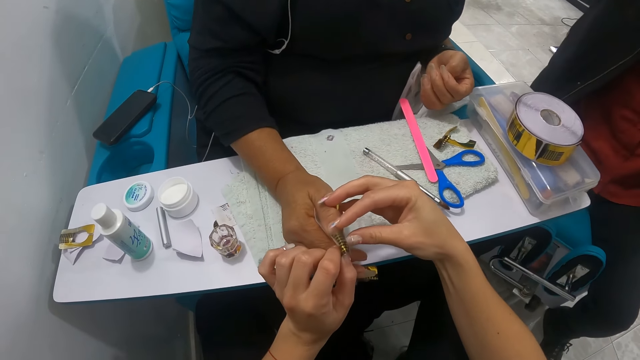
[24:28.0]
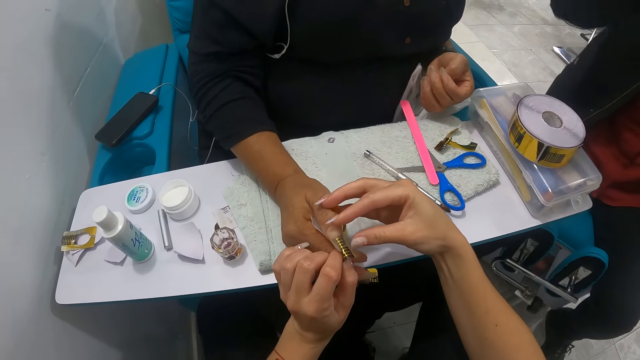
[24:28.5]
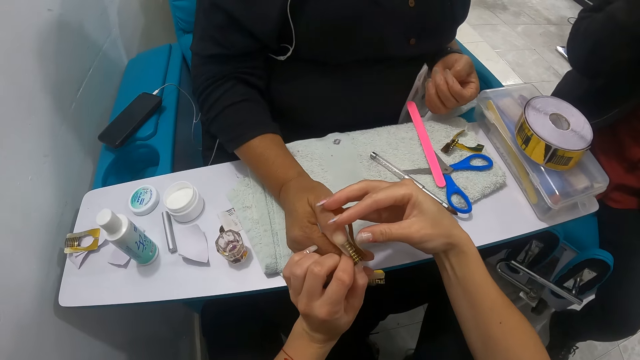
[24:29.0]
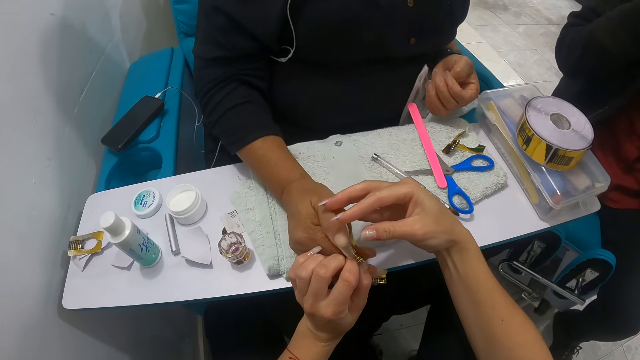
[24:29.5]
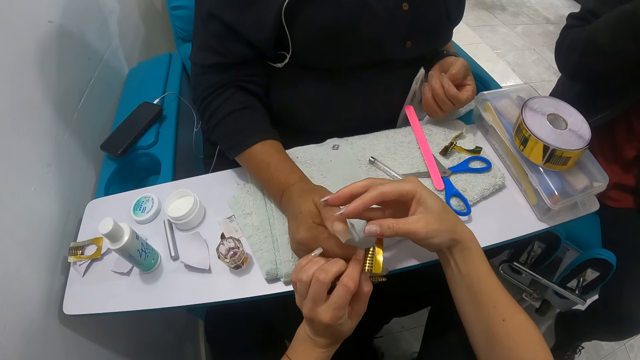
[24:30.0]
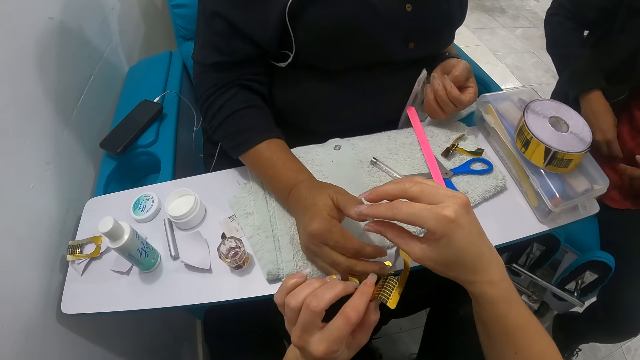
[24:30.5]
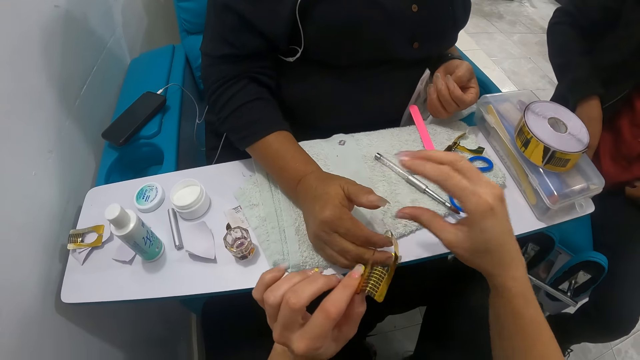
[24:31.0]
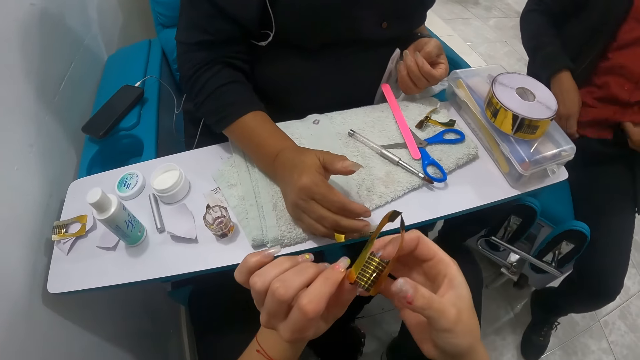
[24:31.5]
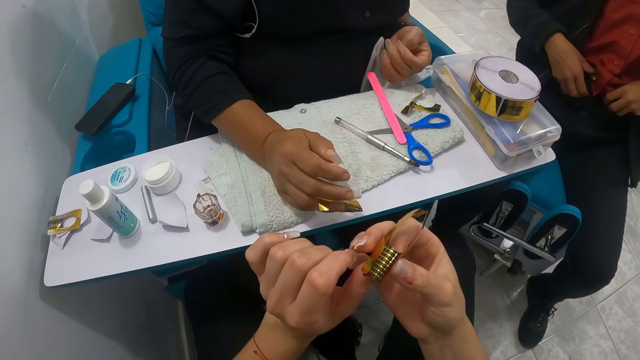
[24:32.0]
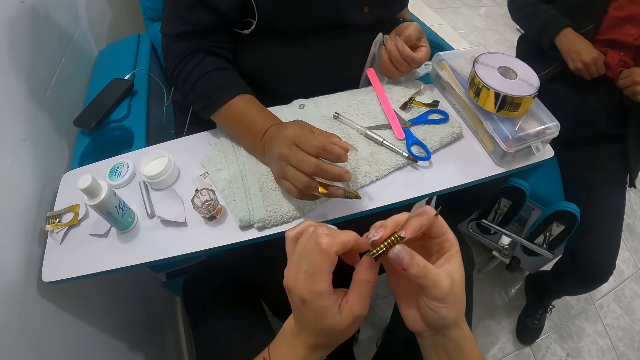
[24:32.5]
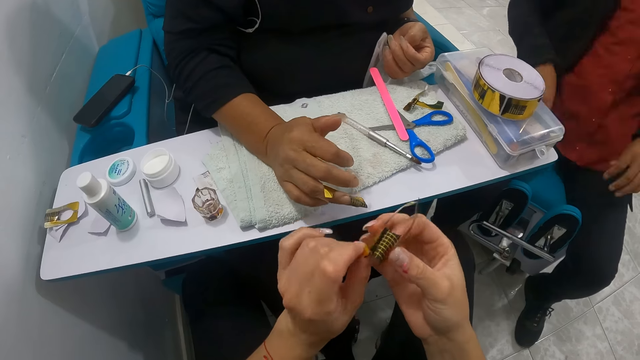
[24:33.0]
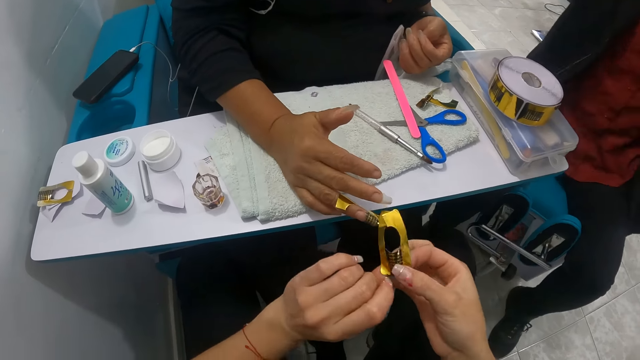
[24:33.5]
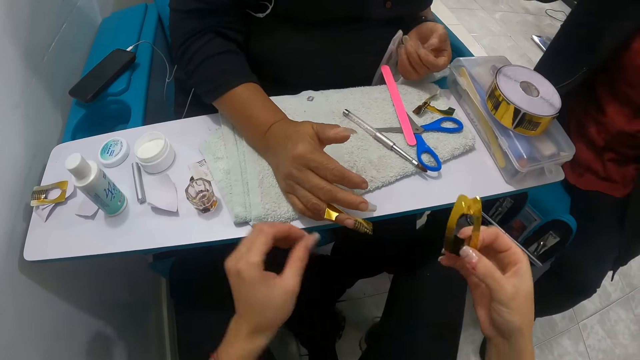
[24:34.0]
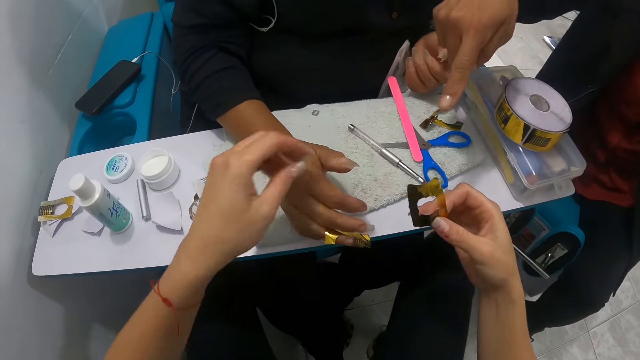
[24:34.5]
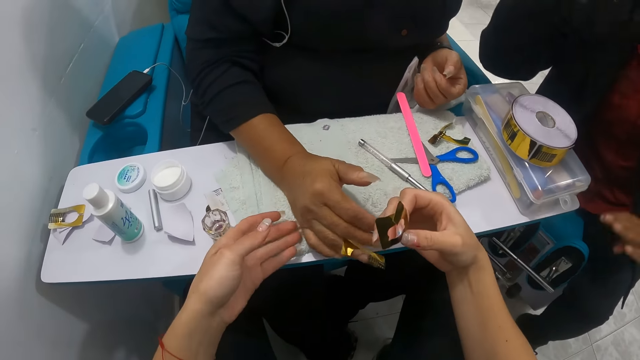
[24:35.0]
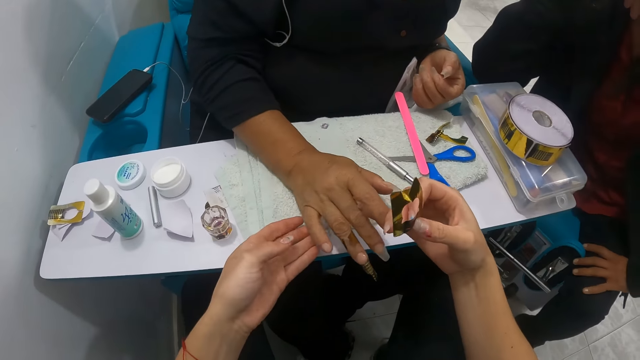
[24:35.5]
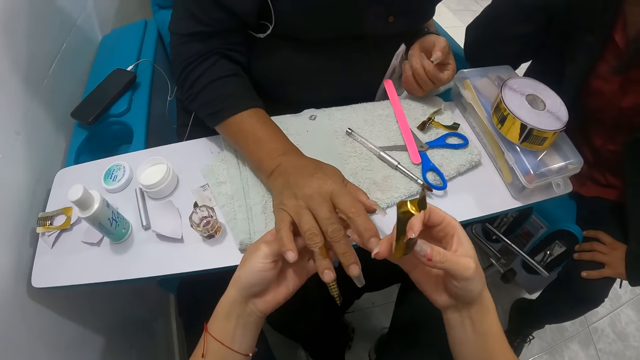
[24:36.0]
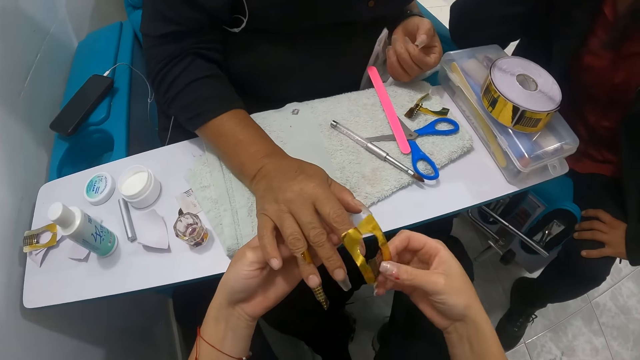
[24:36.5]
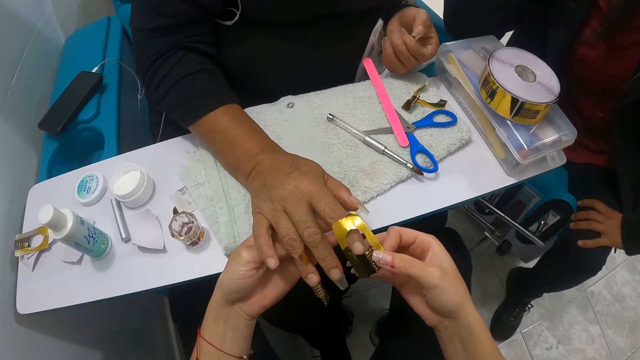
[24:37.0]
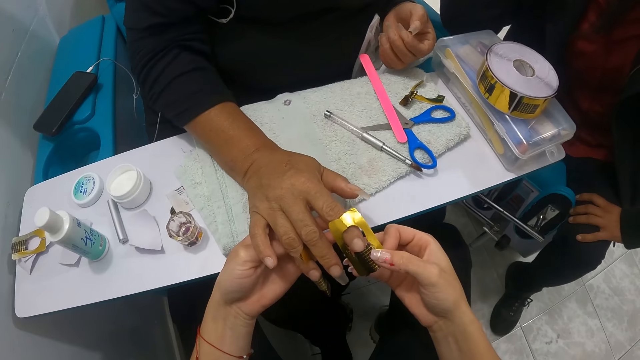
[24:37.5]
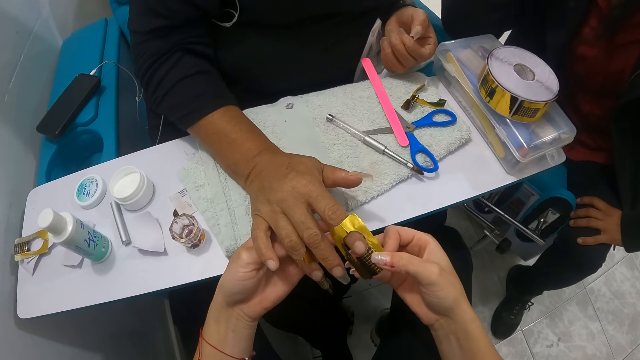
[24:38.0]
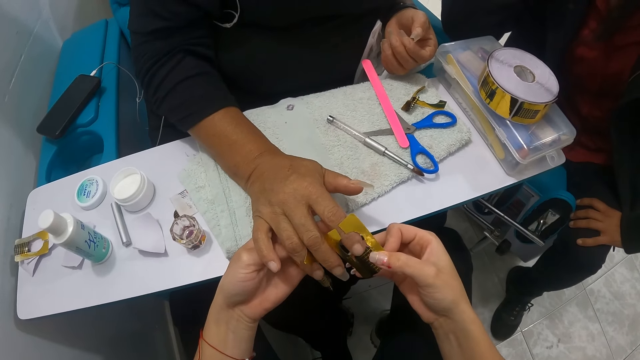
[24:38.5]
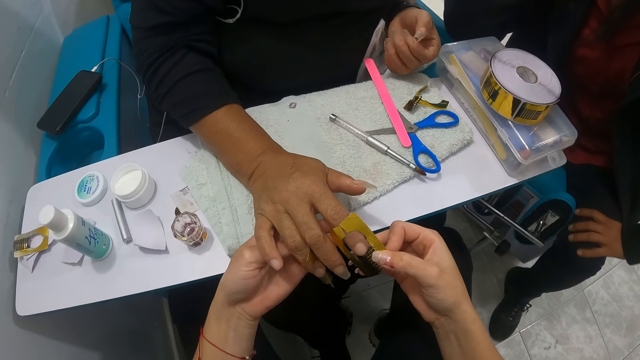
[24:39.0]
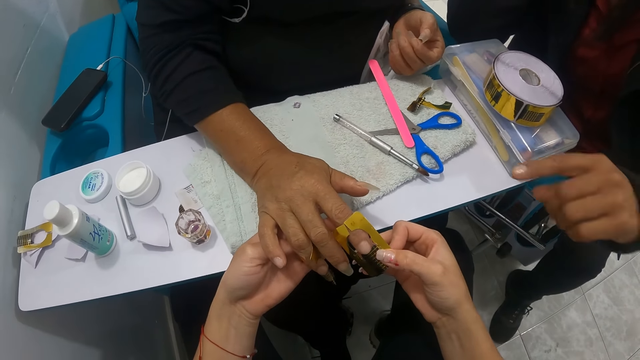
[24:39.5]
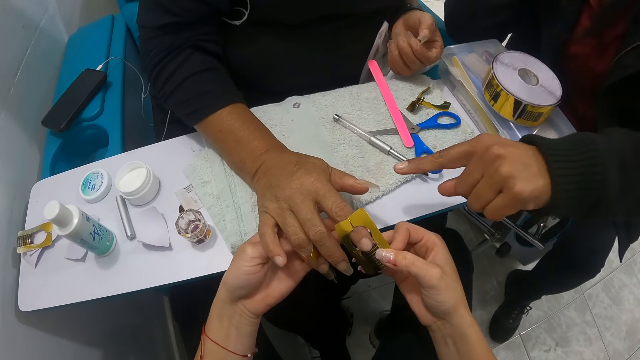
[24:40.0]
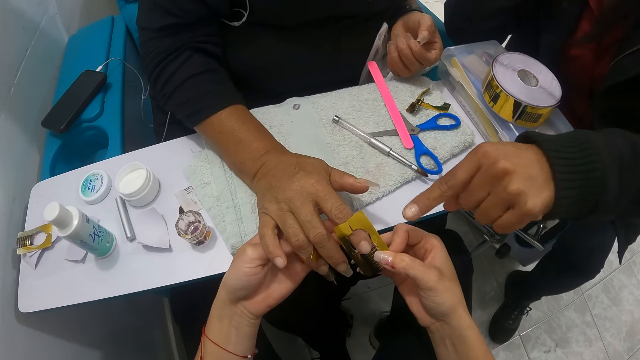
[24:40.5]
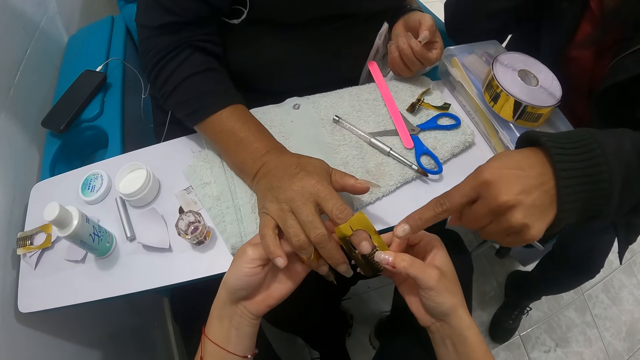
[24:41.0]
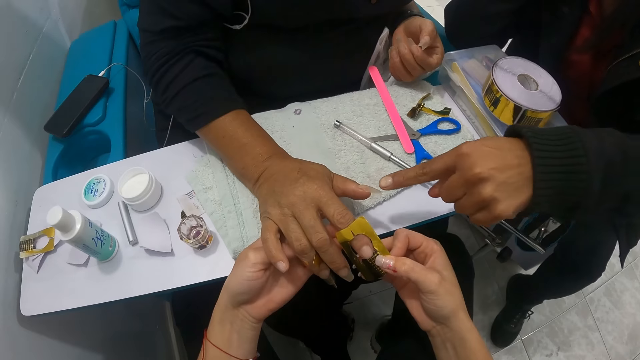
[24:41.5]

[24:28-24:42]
The camera wearer adjusts the nail stencil with both hands. She holds the woman's right hand on the napkin with her left hand. She fixes the nail stencil on the woman's right finger with her right hand.

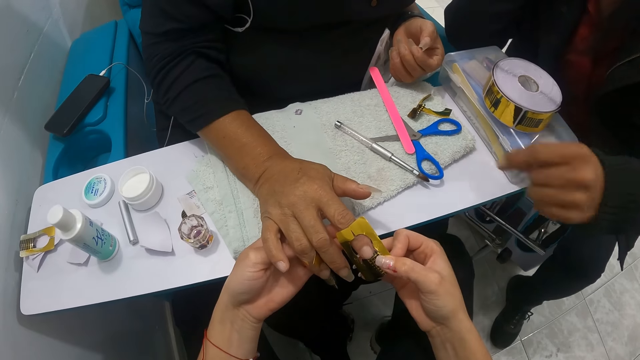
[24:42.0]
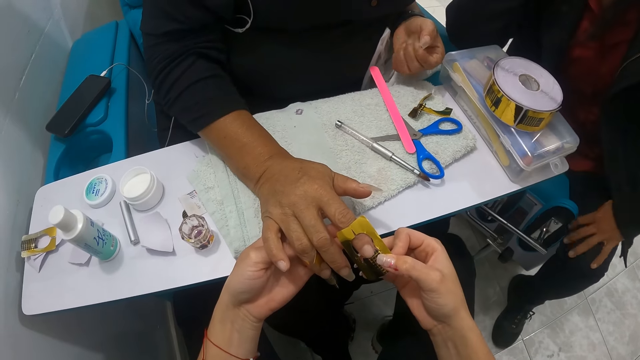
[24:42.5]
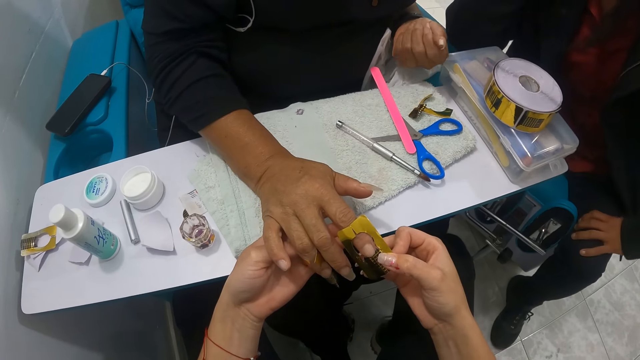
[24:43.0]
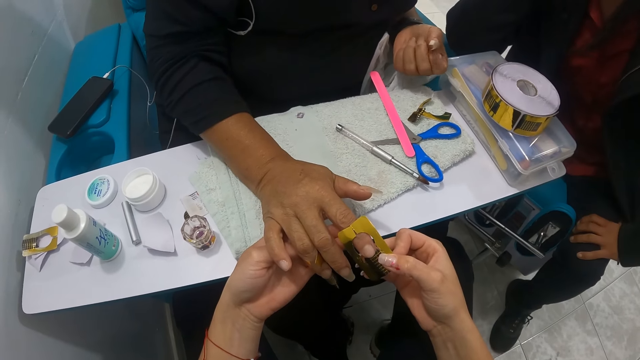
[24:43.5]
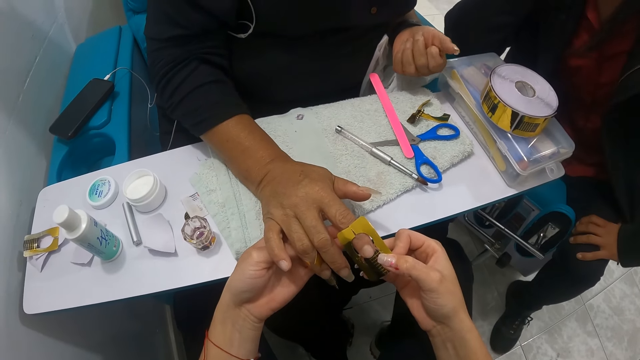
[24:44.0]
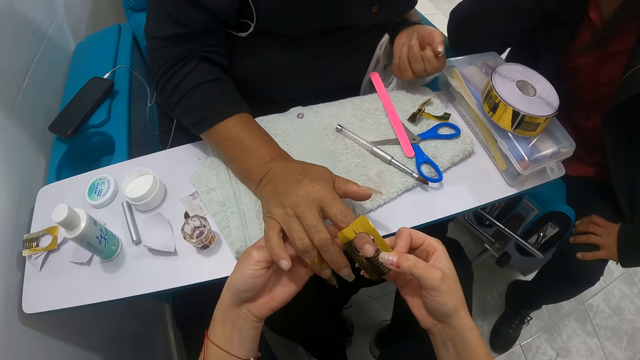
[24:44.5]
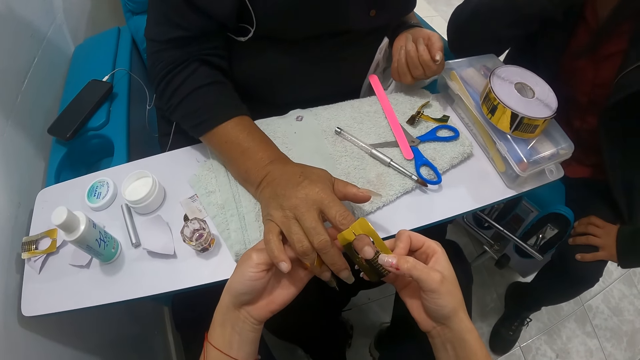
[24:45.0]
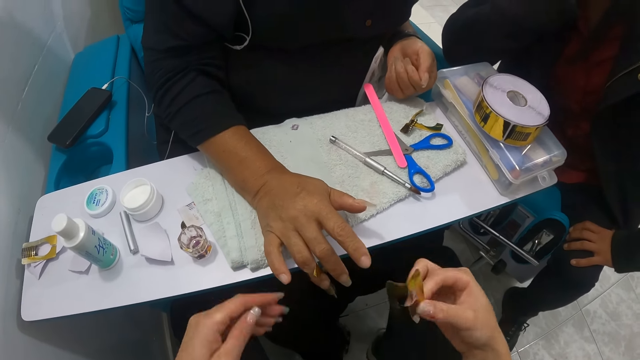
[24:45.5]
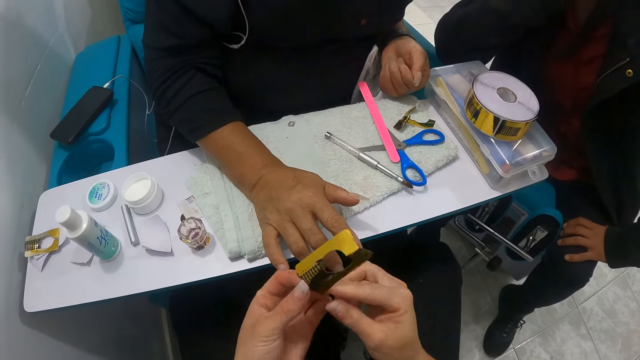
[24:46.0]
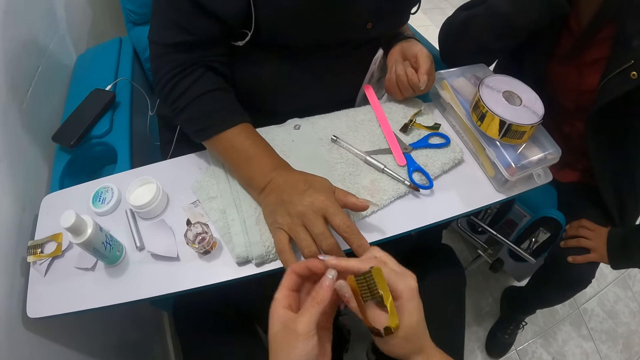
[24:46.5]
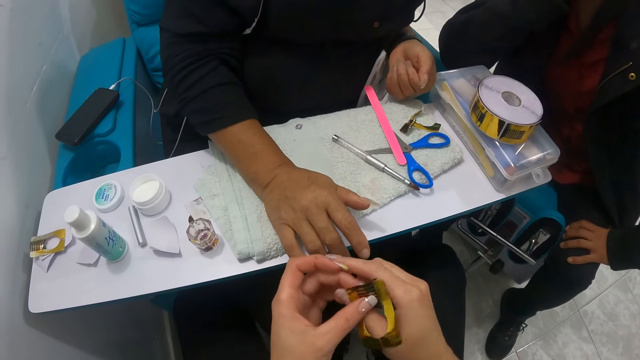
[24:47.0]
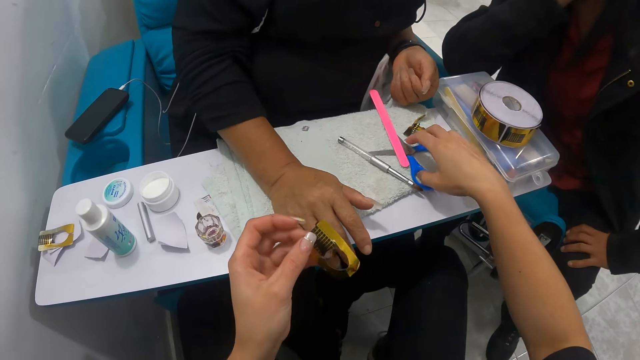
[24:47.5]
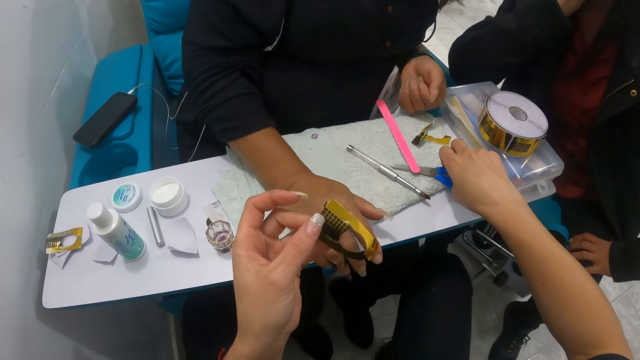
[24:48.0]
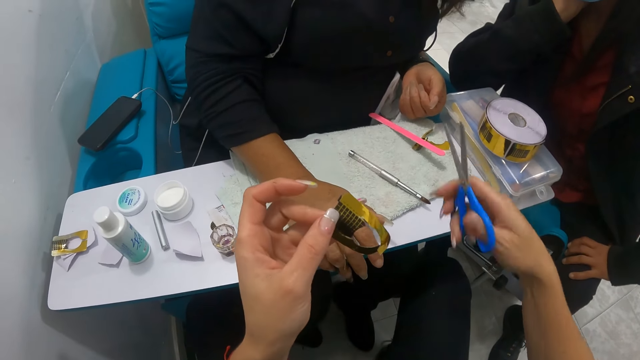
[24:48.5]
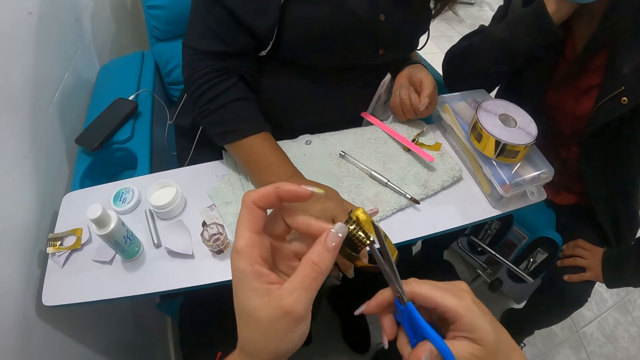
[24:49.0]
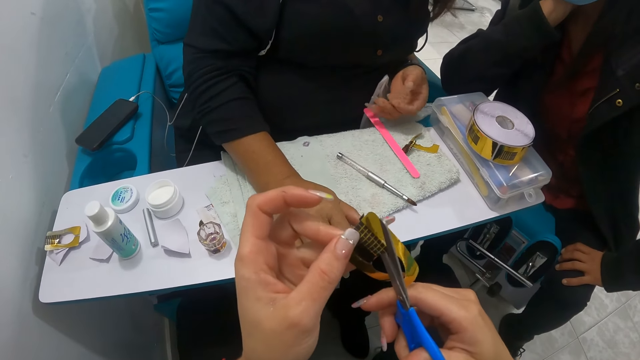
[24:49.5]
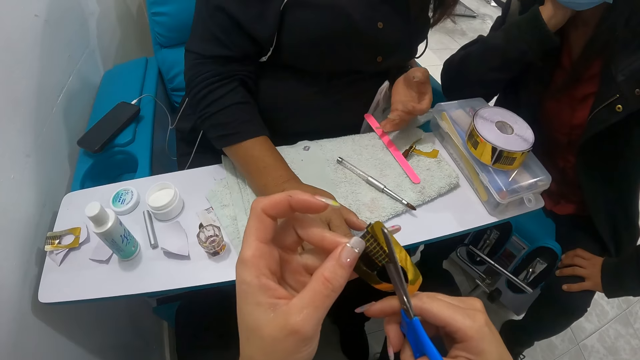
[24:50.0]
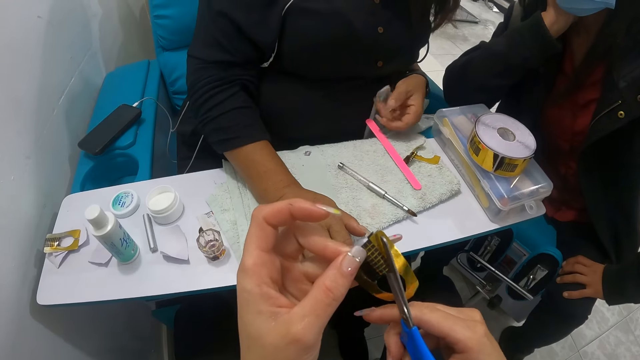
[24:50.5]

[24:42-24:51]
The camera wearer holds the nail stencil with both hands. She picks a pair of scissors from the napkin on the pedicure table with her right hand. She holds the nail stencil in her left hand with the pair of scissors in her right hand.
